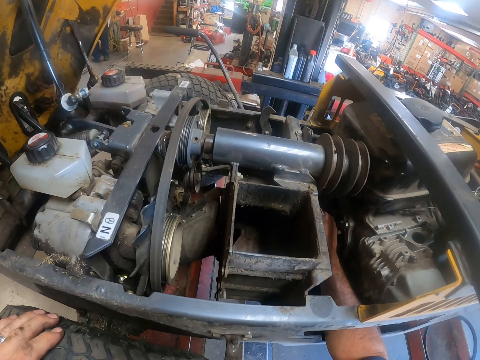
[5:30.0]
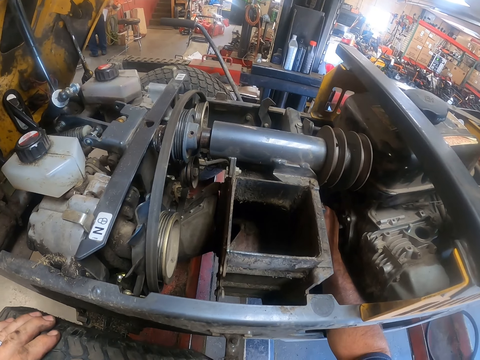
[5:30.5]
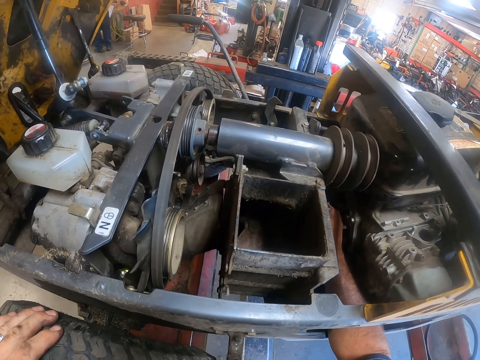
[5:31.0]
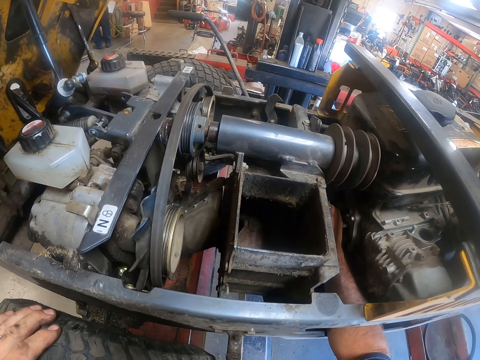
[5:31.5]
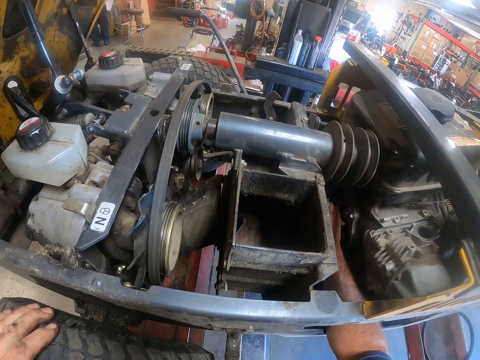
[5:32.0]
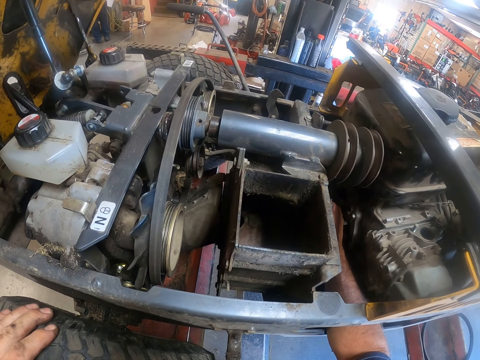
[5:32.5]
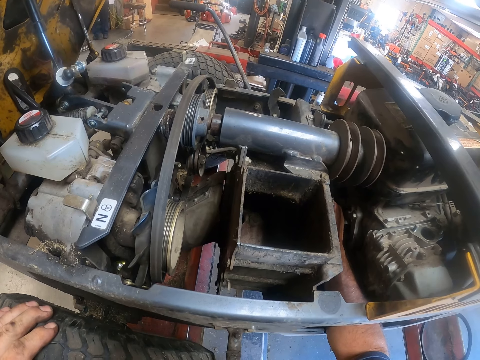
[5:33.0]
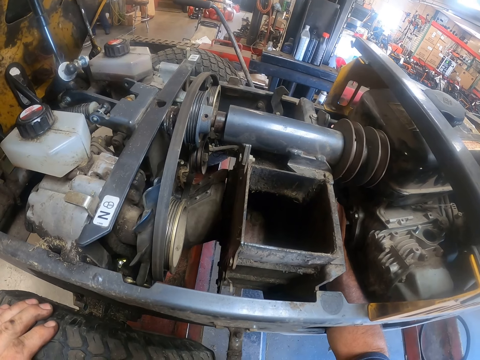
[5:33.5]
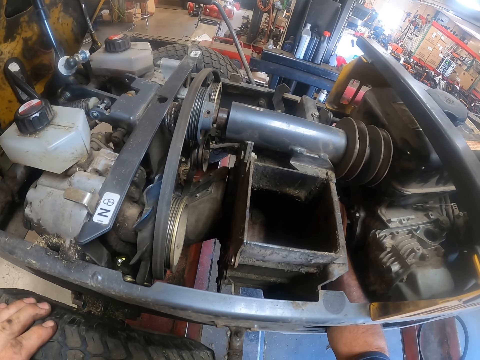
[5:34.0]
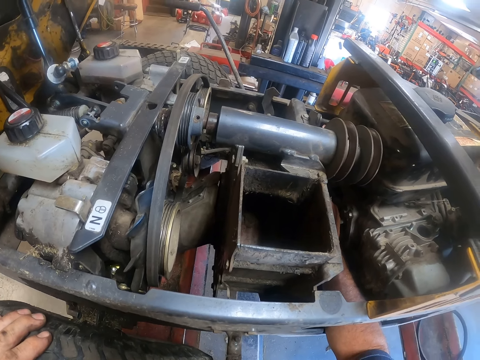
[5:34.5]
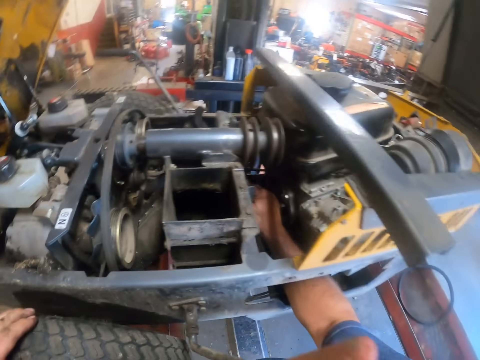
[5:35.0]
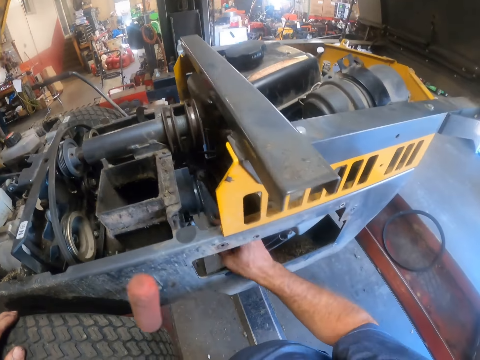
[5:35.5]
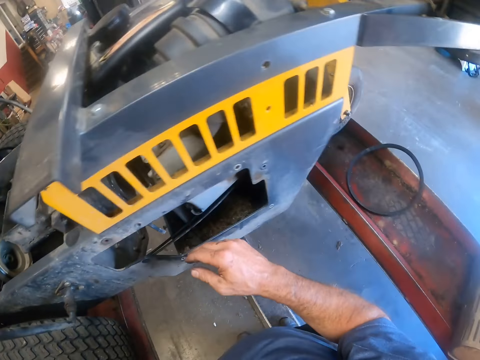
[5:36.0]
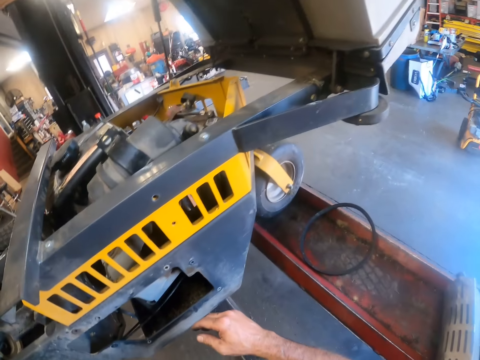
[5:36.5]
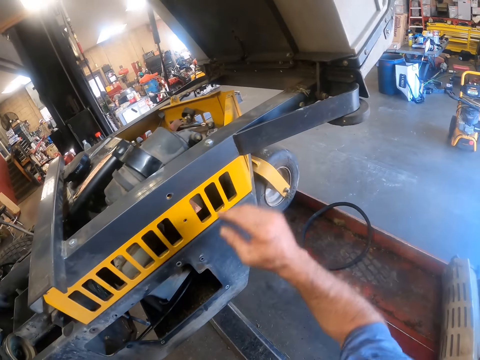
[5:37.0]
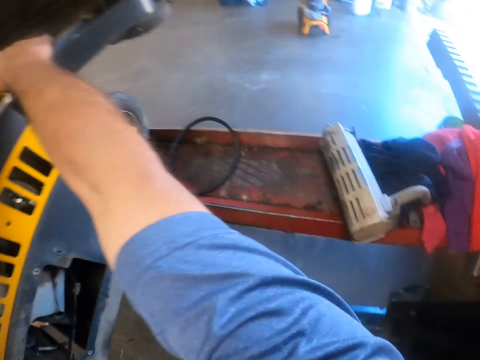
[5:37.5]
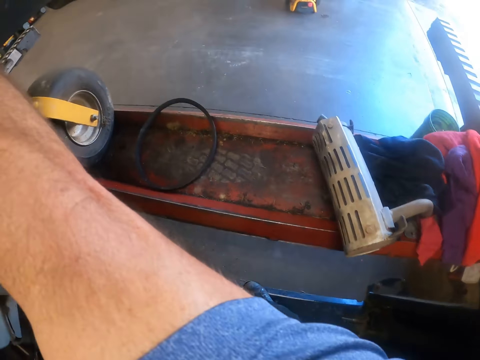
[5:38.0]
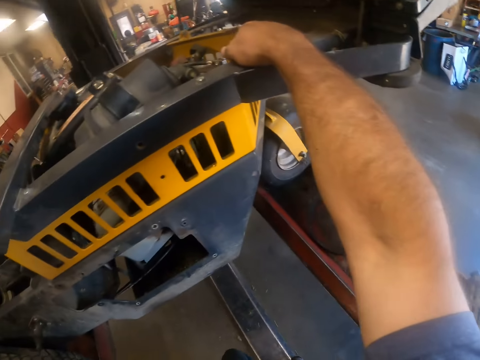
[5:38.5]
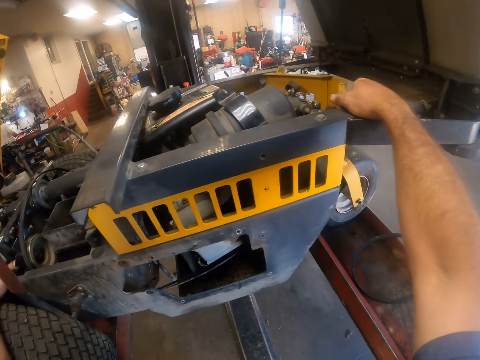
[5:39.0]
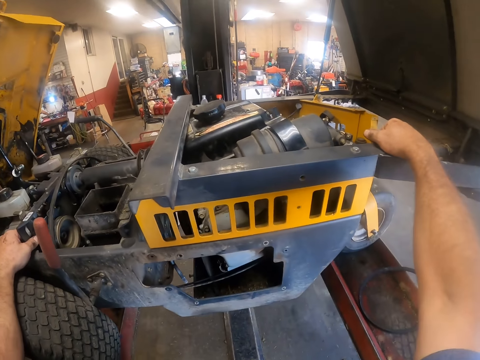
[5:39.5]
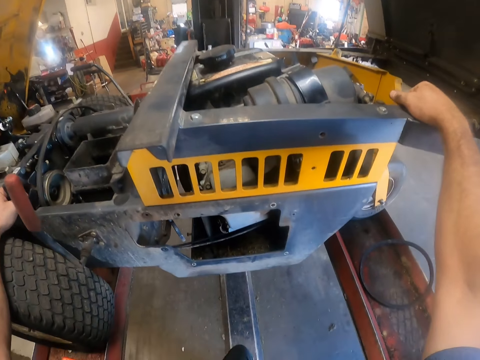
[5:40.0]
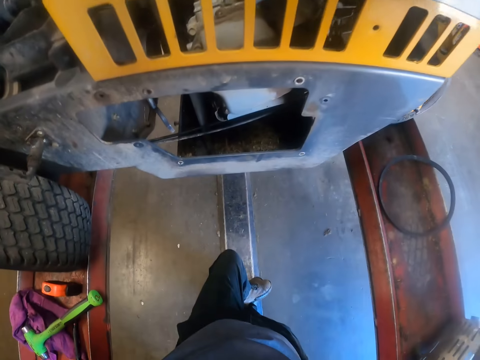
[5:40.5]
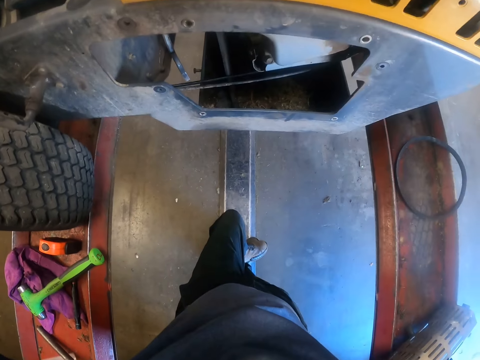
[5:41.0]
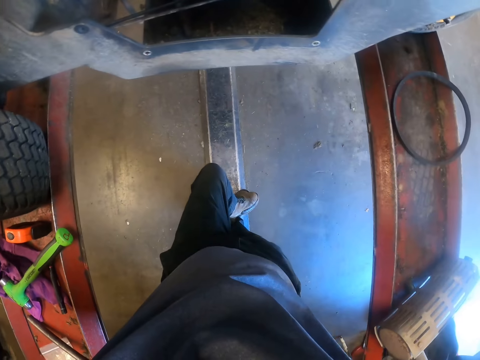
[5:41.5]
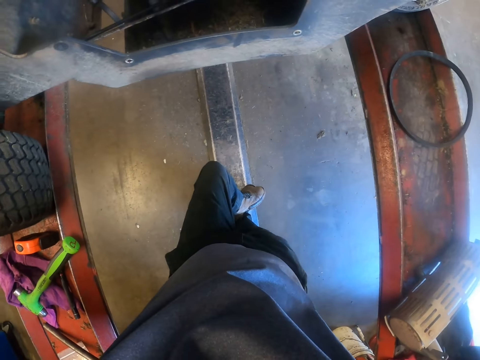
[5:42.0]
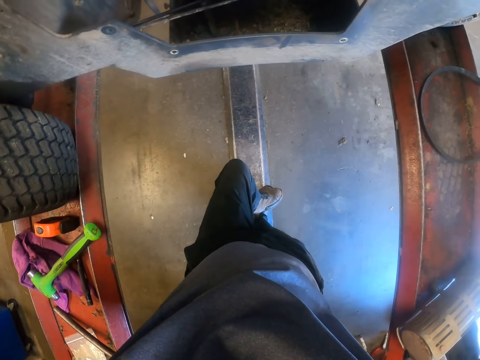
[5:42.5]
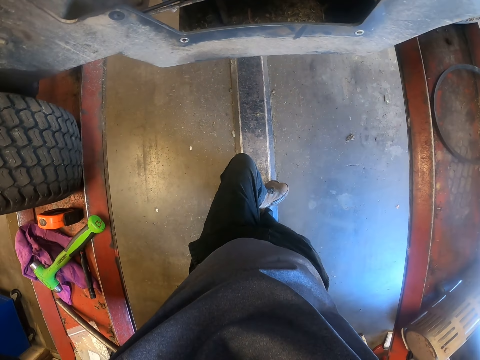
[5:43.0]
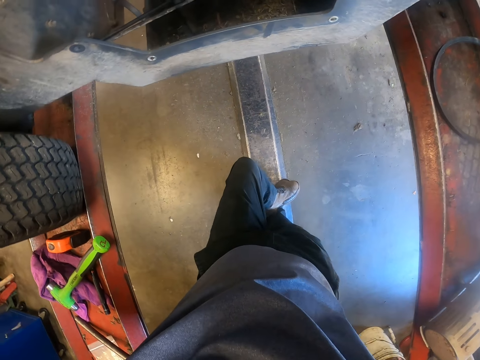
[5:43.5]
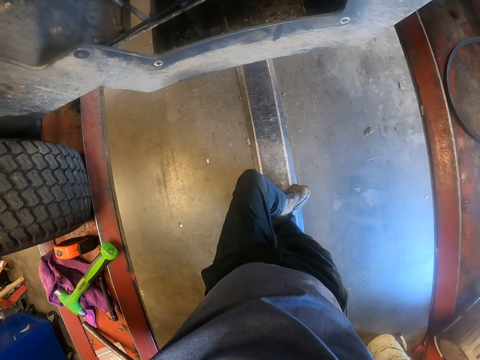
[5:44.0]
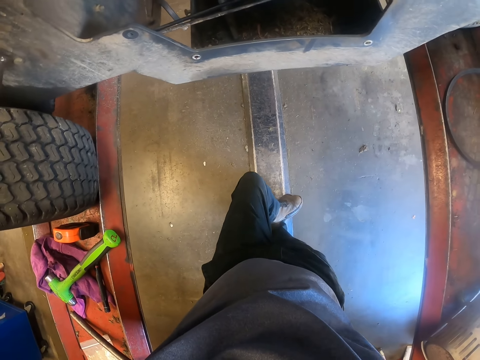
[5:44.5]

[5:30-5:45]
The camera wearer removes his right hand from the engine compartment of the lawn tractor. He places his right hand on top of the lawn tractor. He looks down.

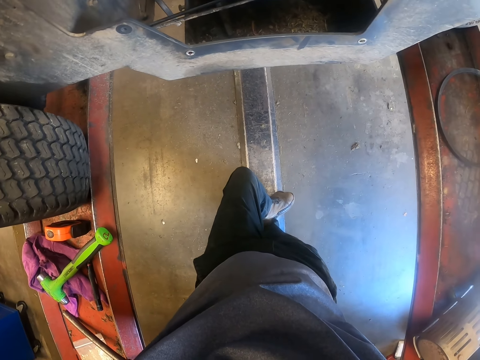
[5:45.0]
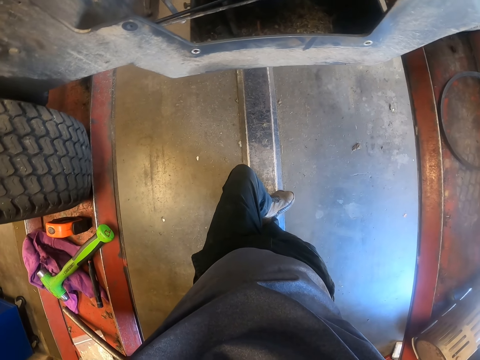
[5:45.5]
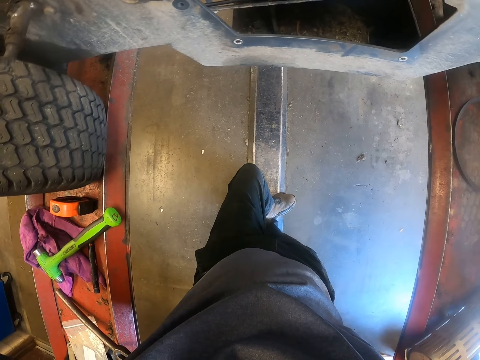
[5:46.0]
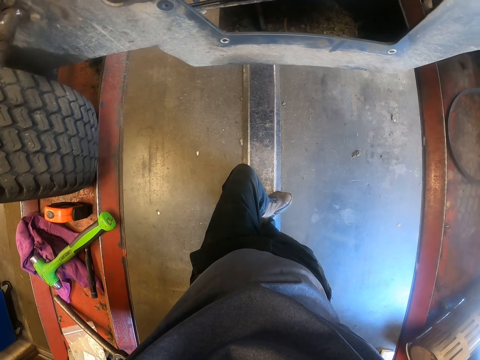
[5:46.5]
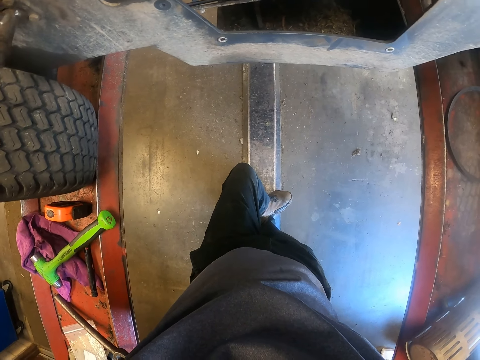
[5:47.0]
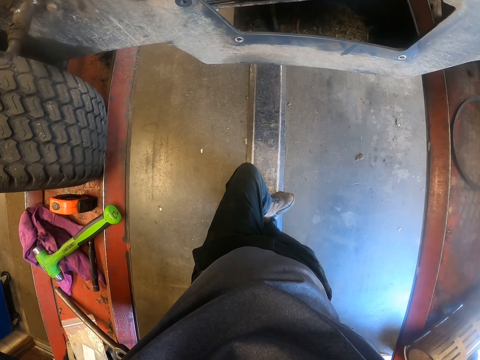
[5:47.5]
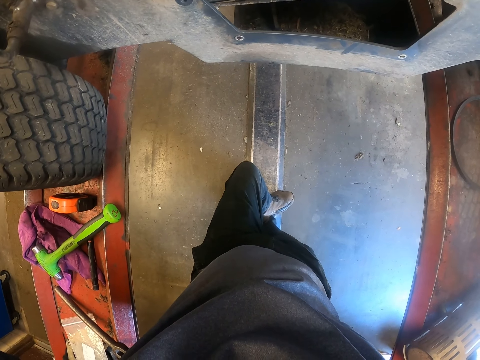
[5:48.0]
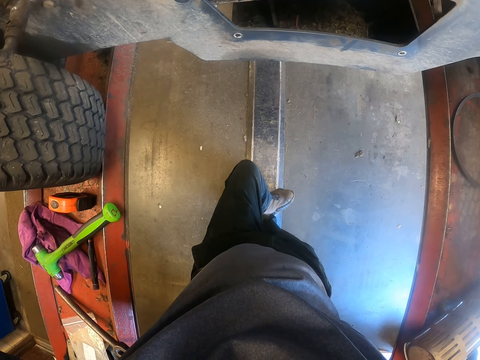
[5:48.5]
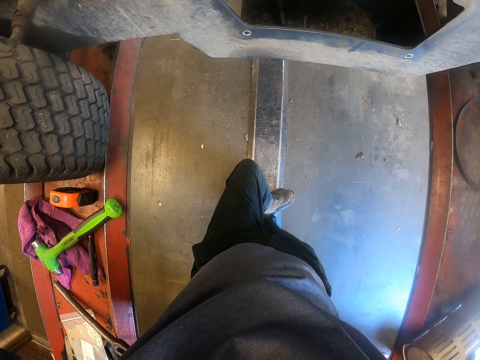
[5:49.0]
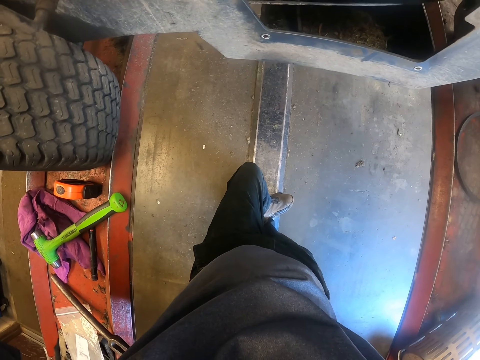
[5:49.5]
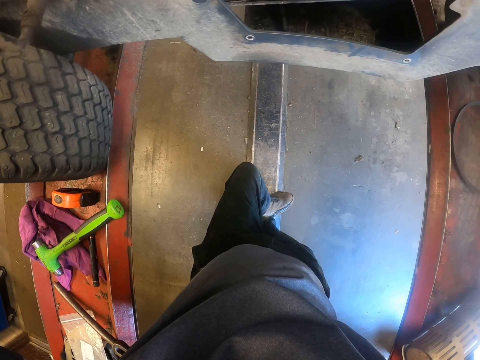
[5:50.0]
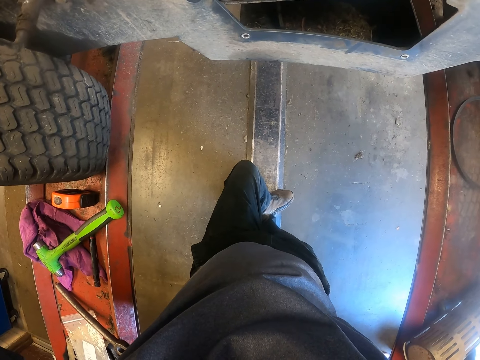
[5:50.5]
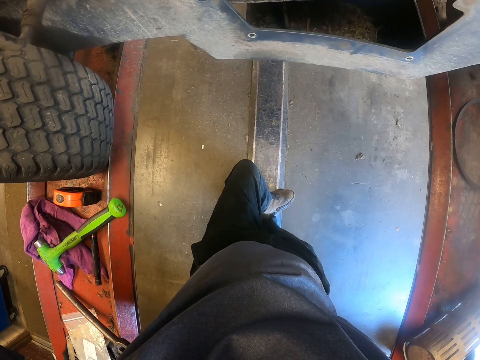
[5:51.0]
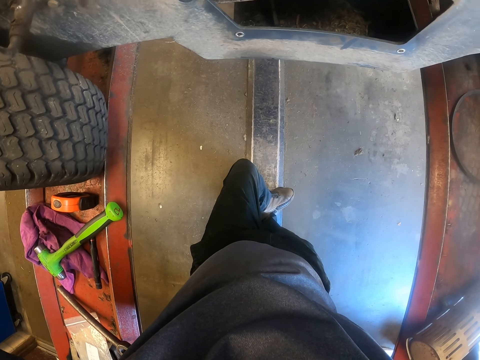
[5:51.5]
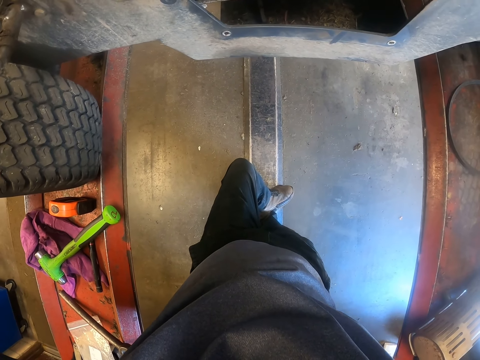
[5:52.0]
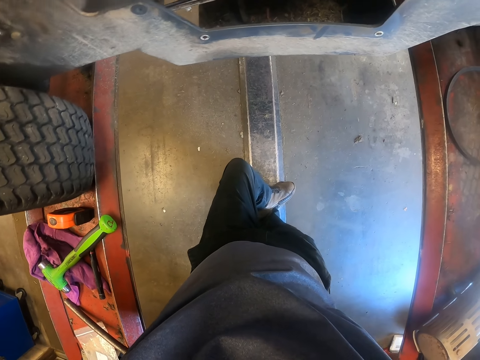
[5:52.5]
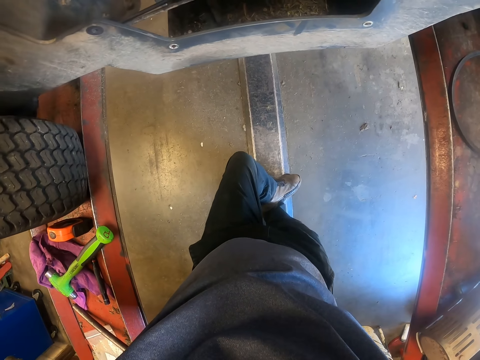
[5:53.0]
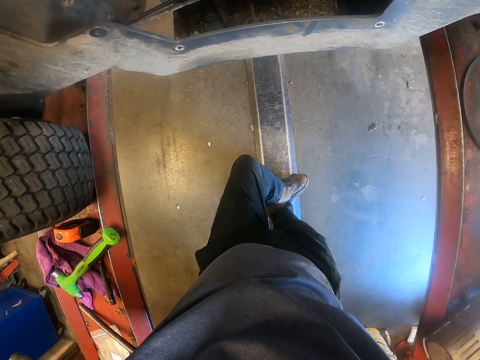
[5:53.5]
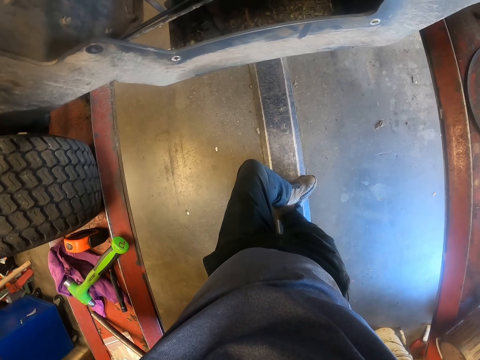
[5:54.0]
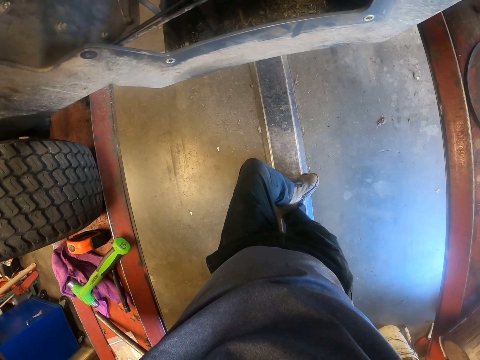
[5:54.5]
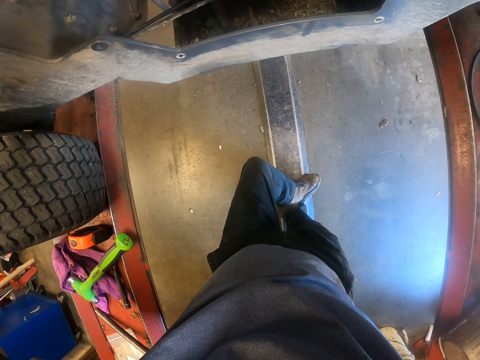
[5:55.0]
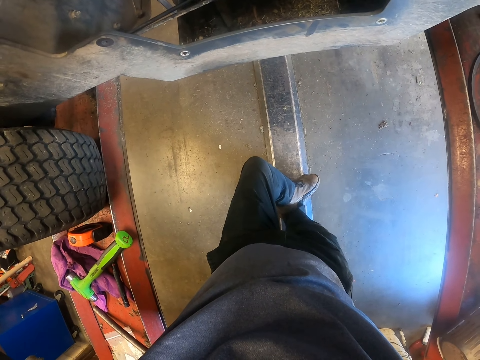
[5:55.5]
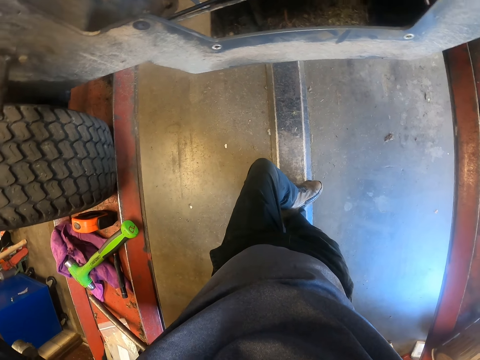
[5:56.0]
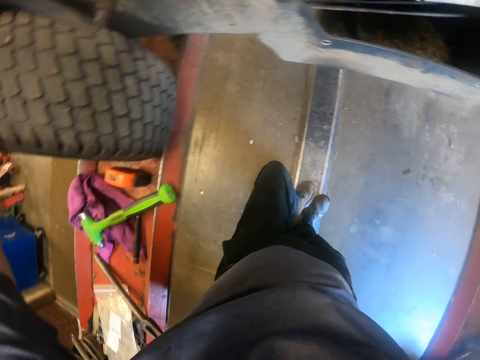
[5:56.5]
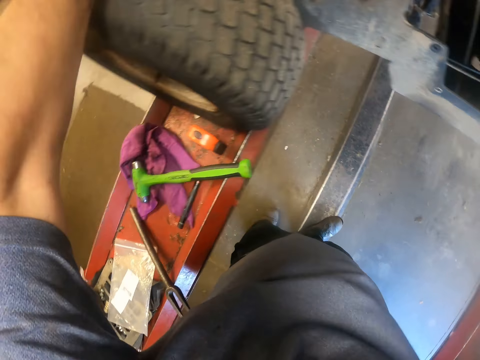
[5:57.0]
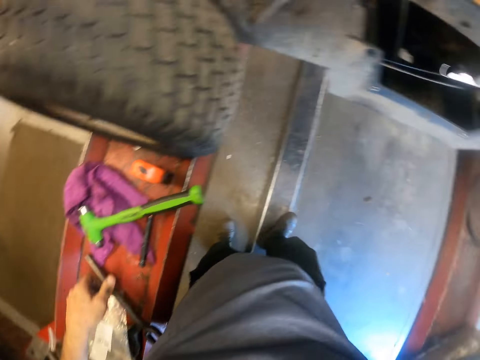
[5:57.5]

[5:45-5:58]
The camera wearer picks up the ball joint separator from the lift with his left hand.
